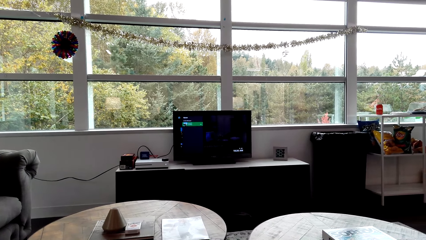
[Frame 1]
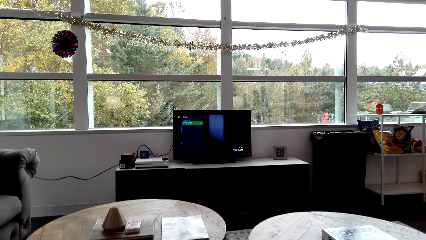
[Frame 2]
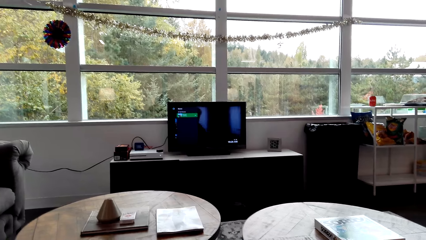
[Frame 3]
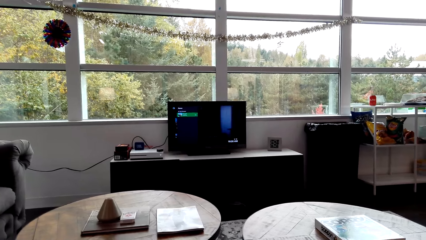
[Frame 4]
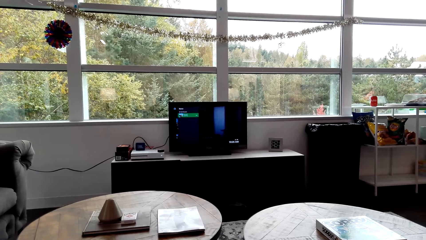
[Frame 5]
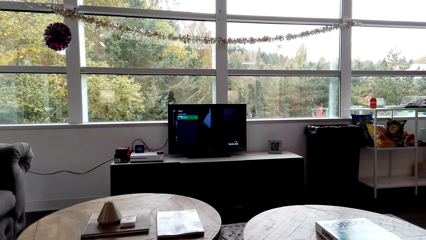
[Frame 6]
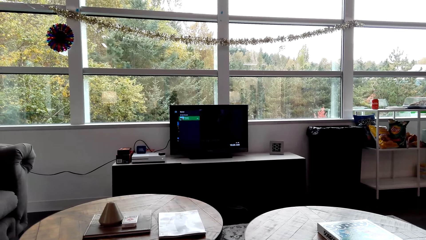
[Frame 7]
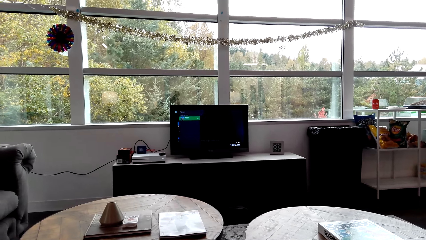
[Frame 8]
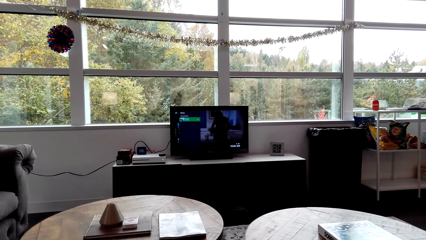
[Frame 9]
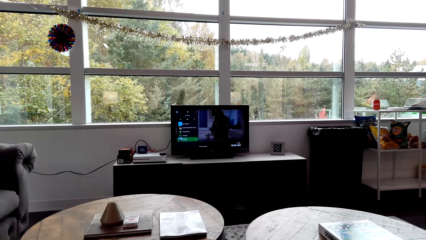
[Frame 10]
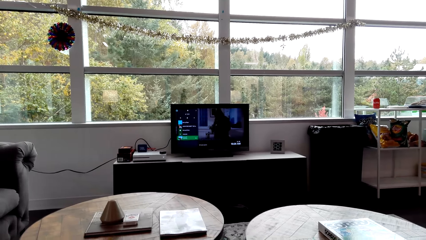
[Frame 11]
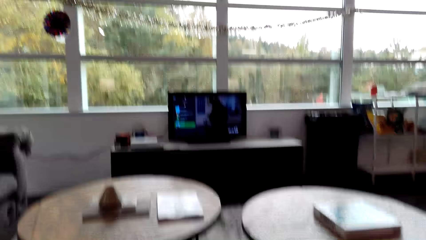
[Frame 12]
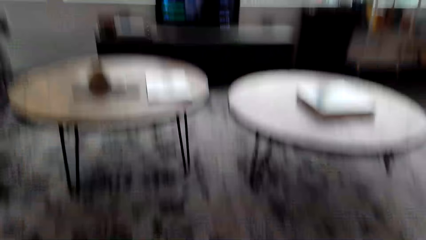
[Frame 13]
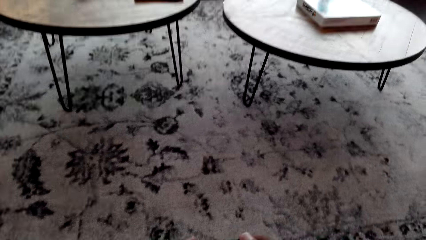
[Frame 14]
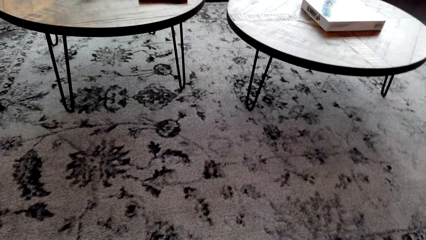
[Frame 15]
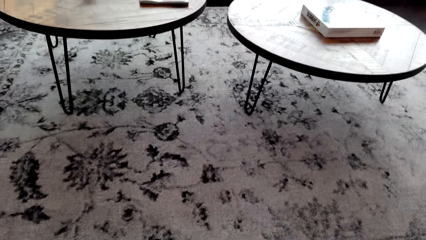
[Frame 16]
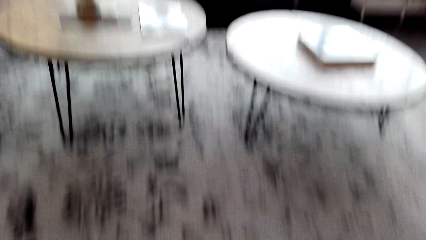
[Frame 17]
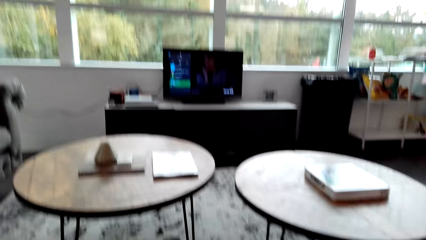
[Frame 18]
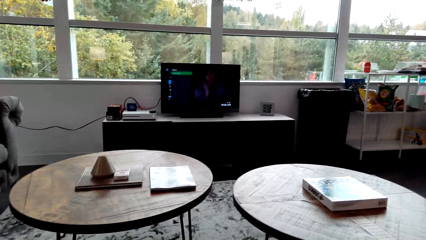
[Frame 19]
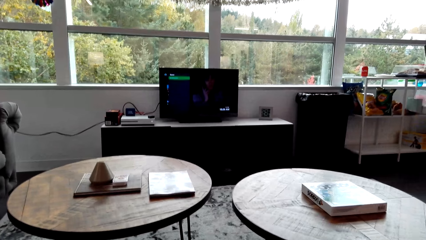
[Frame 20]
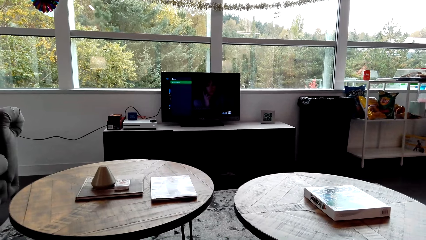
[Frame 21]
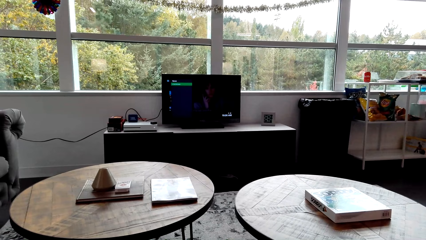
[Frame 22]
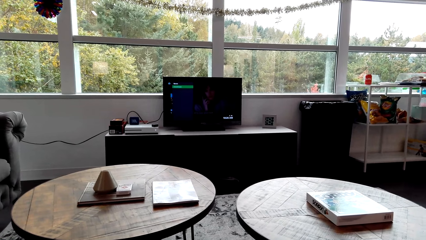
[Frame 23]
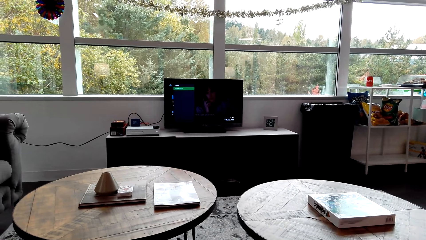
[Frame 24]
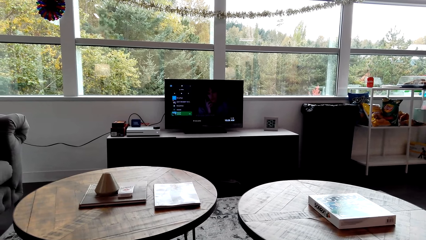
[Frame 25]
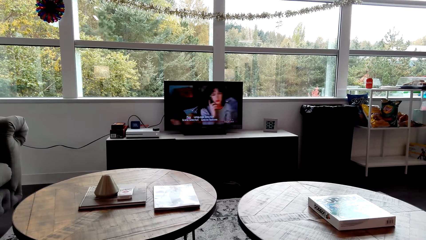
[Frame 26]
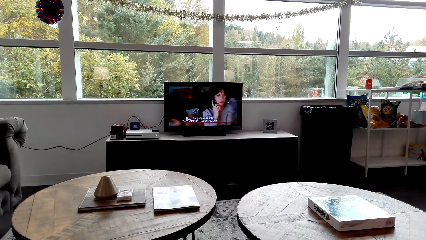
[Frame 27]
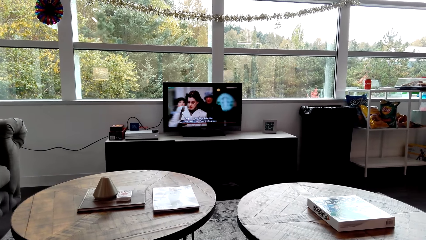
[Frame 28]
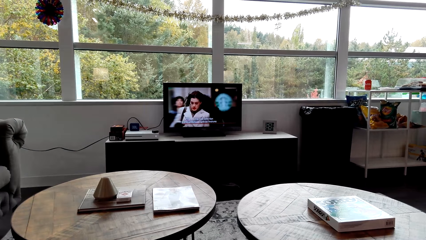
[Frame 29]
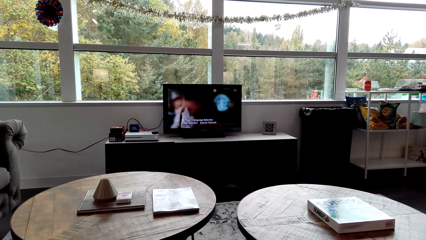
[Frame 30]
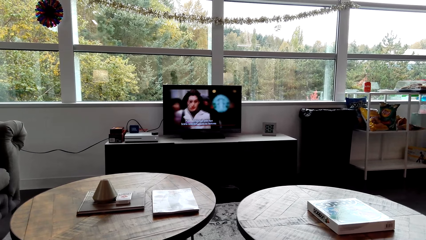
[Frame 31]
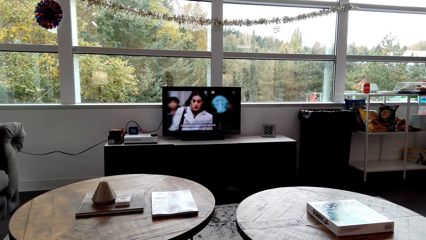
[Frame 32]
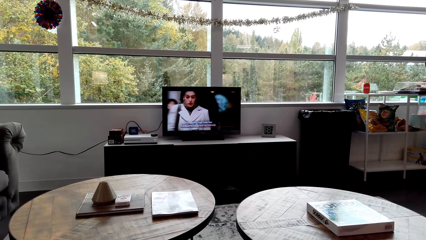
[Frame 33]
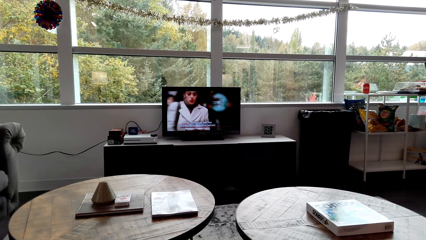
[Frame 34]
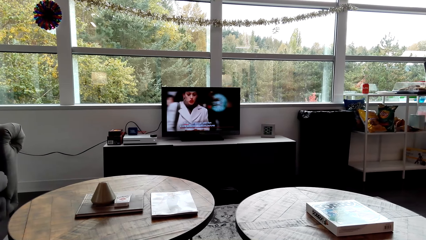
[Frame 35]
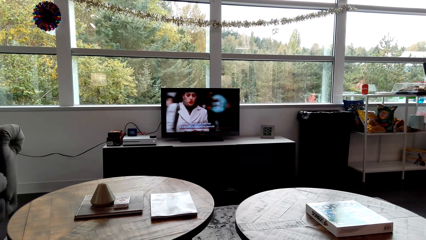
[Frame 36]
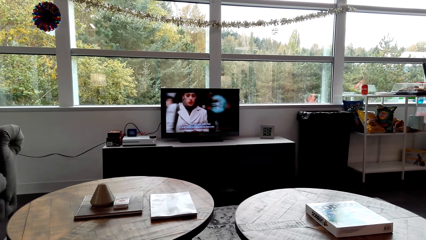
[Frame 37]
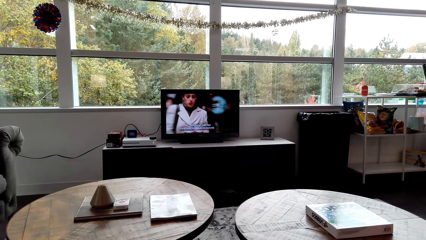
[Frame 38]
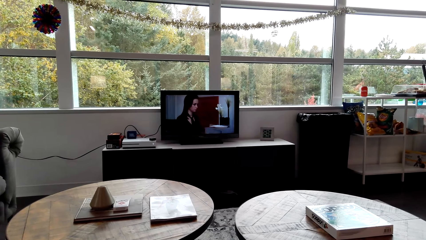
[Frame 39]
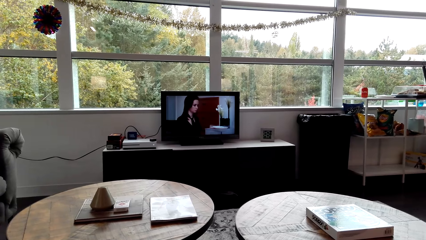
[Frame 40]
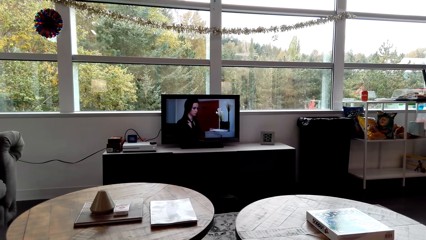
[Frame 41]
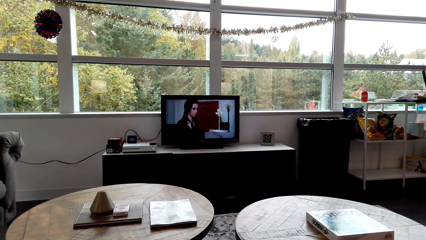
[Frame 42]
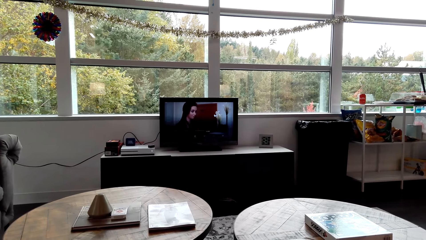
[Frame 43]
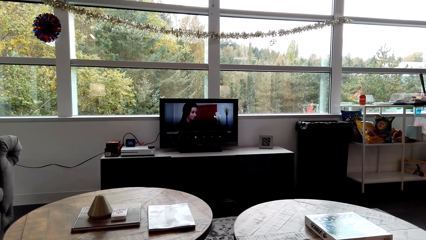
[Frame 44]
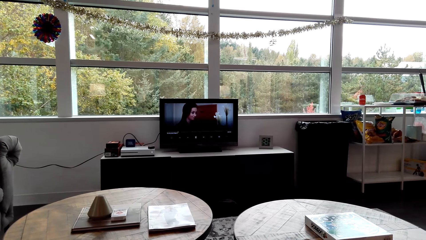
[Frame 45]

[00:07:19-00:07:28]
The camera wearer stares at the carpet. They watch the television.

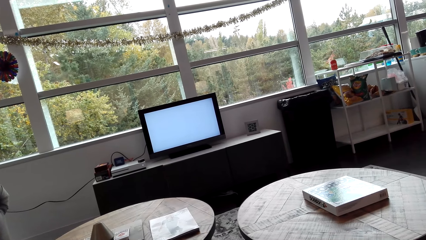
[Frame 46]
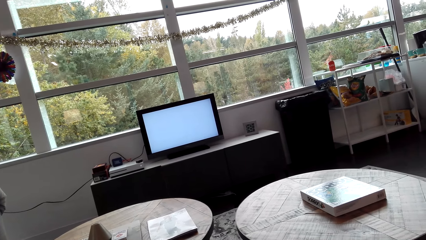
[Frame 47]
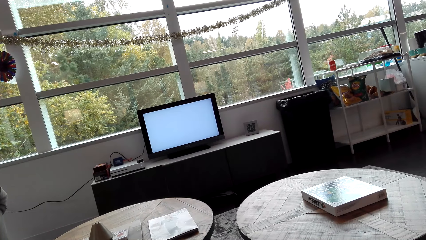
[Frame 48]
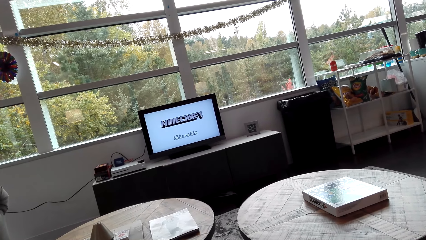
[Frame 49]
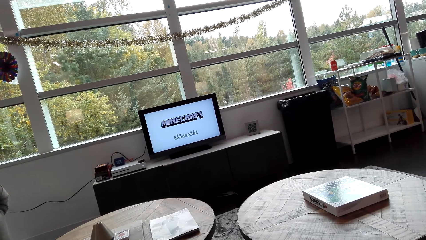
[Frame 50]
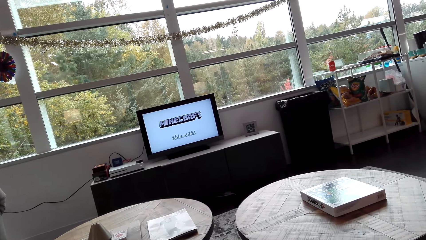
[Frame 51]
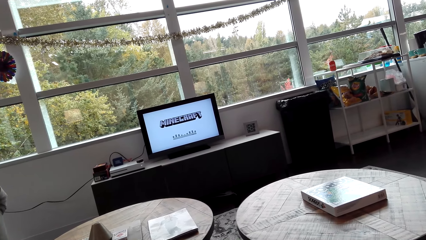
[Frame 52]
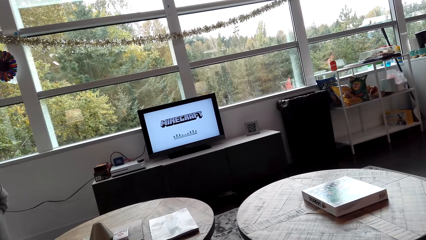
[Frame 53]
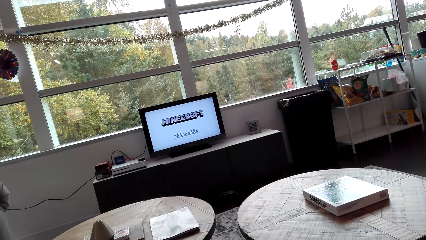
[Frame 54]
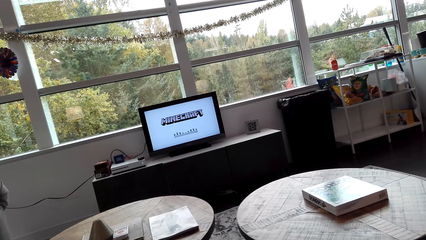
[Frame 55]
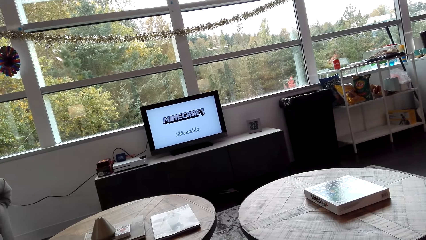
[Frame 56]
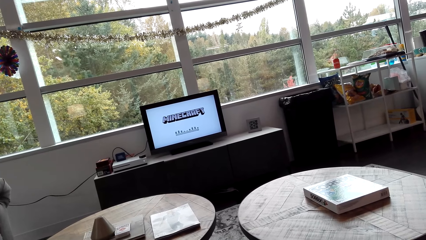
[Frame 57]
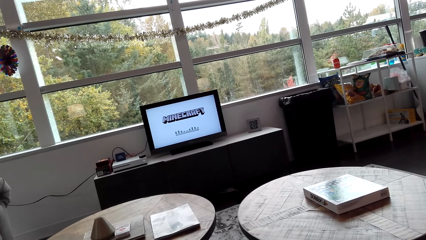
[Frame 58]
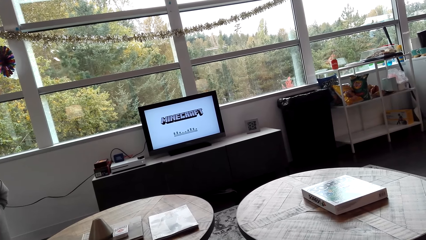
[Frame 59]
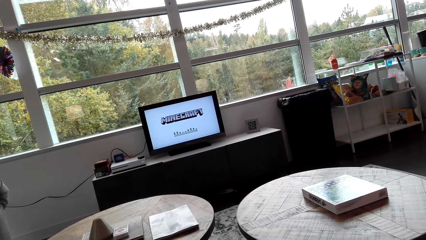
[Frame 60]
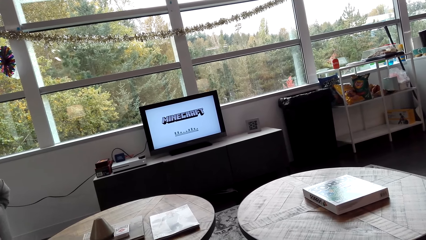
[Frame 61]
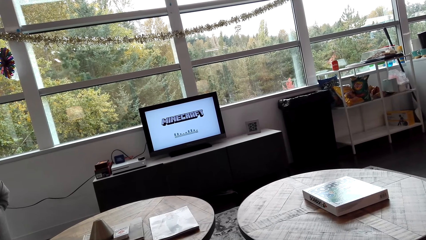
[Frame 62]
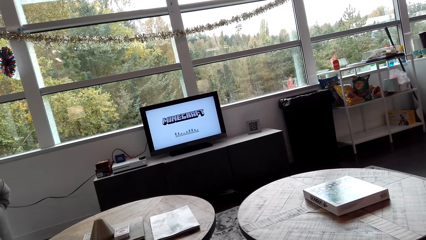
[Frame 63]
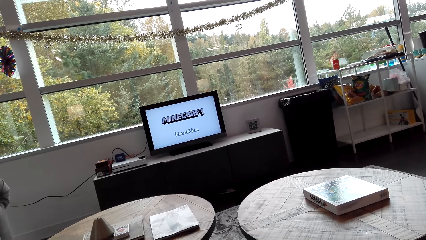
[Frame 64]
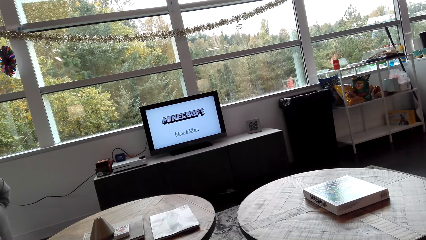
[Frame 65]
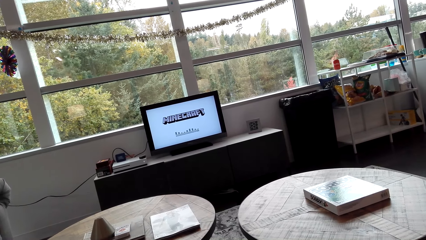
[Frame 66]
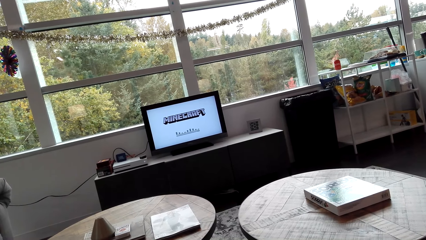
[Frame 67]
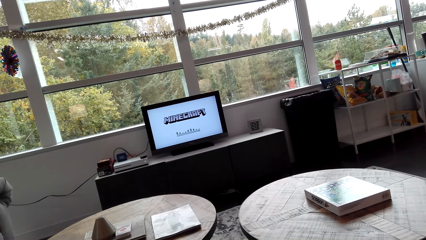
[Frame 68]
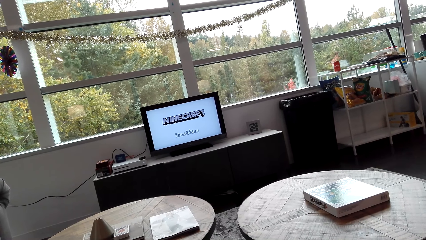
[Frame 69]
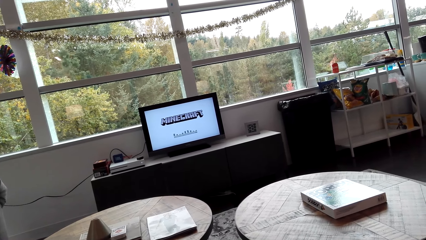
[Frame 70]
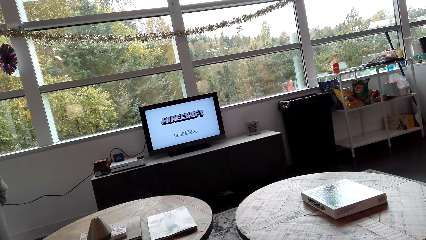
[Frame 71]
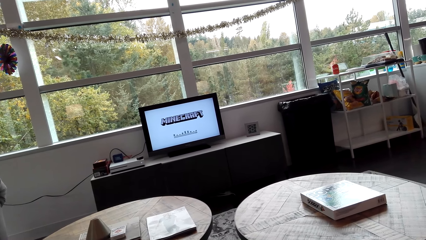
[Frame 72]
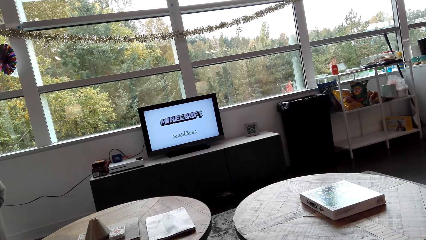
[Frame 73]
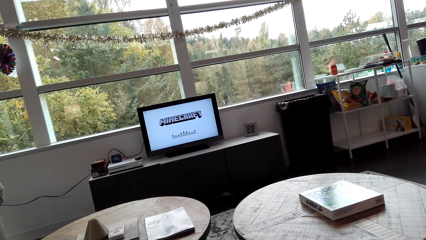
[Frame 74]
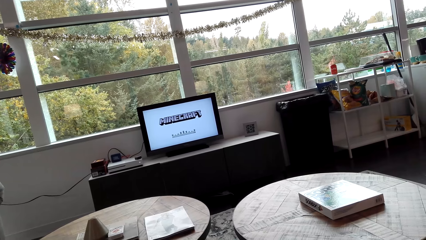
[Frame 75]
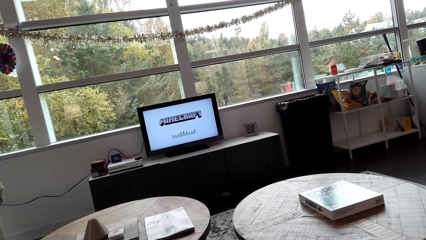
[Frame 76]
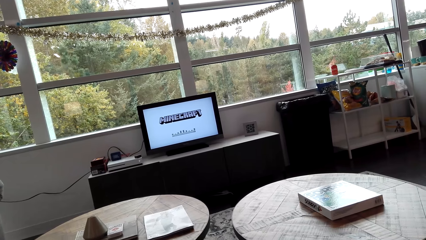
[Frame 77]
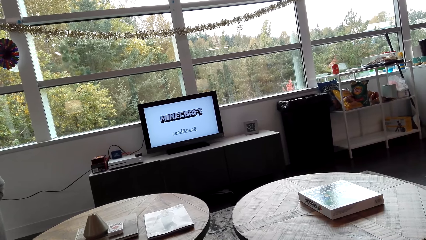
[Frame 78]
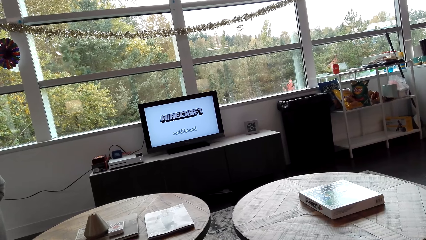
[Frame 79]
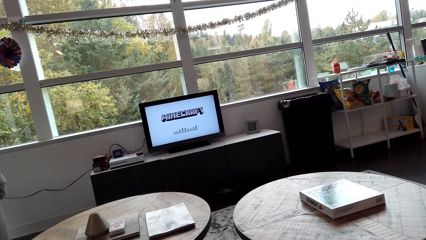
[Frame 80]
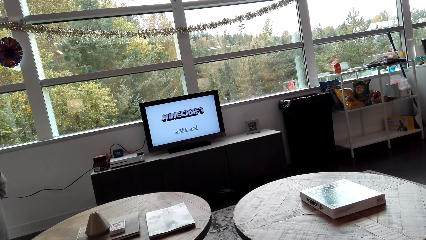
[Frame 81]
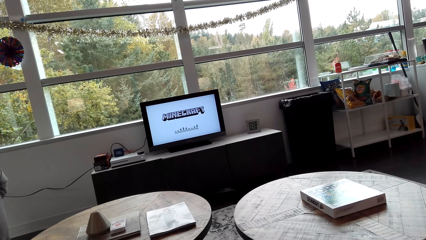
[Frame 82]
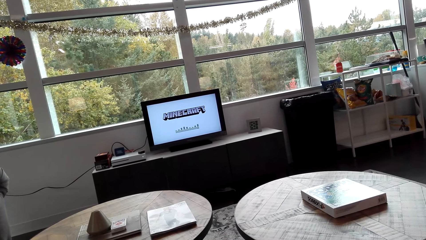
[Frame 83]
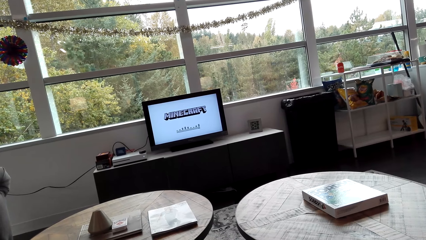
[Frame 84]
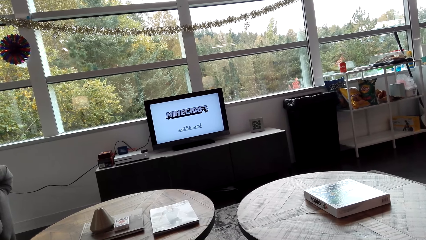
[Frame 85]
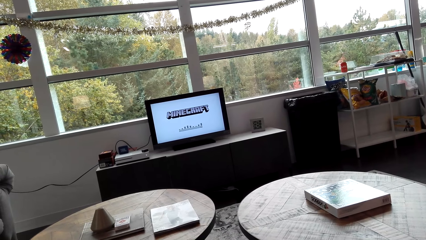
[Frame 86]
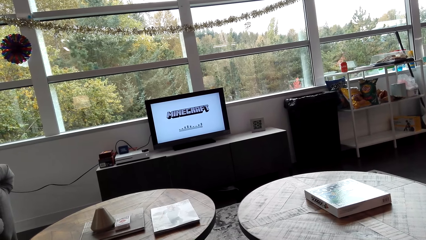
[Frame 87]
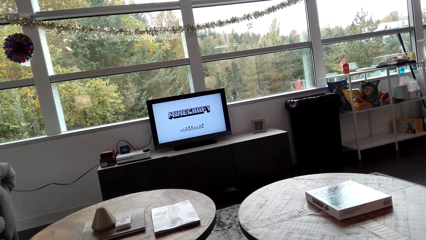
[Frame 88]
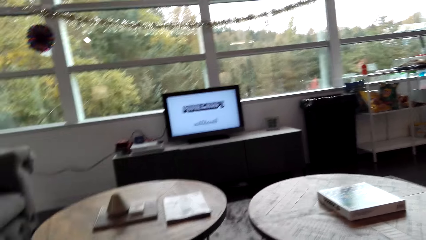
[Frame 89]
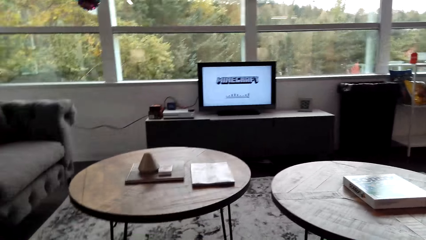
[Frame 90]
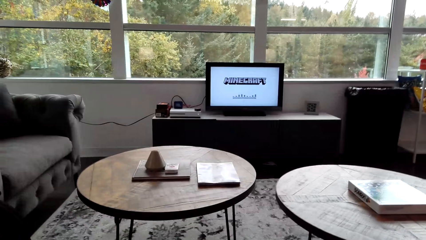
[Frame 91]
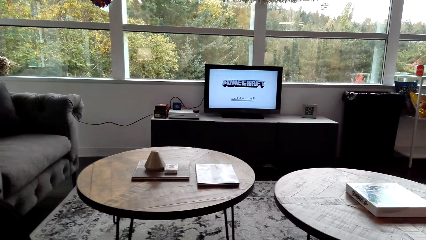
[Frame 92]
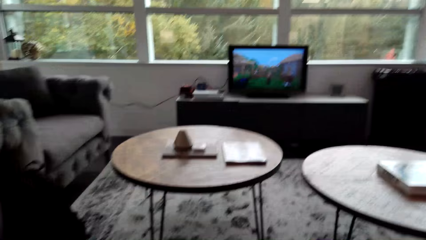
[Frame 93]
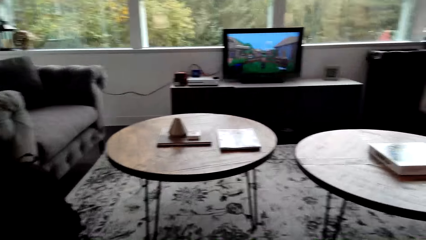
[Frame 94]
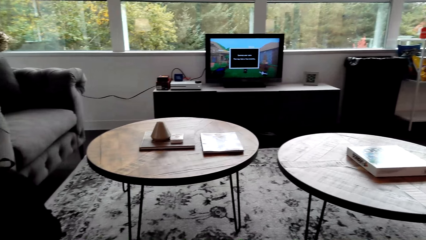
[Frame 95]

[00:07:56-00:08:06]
The camera wearer plays a video game.
